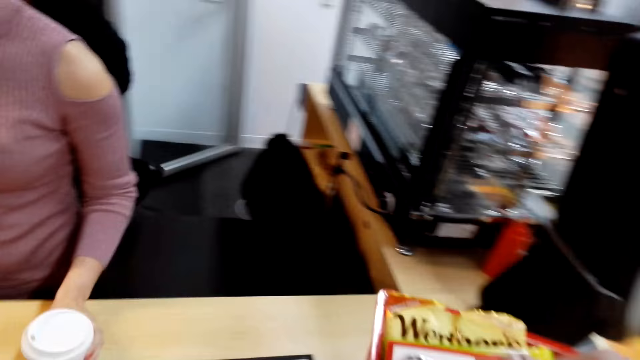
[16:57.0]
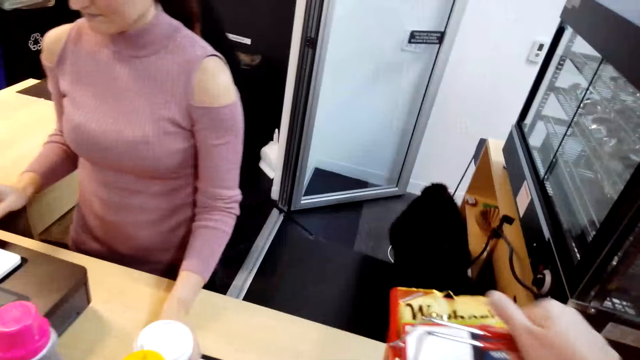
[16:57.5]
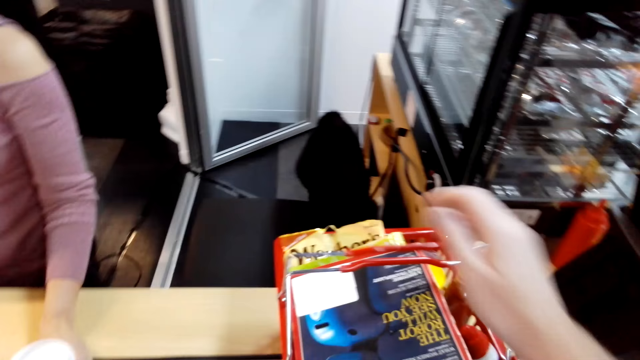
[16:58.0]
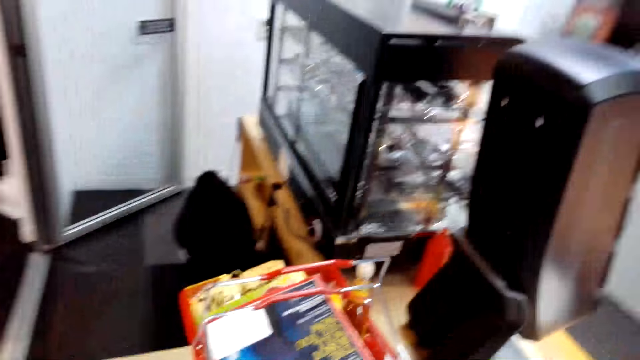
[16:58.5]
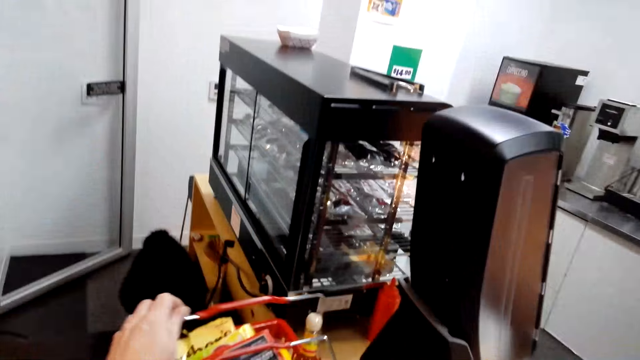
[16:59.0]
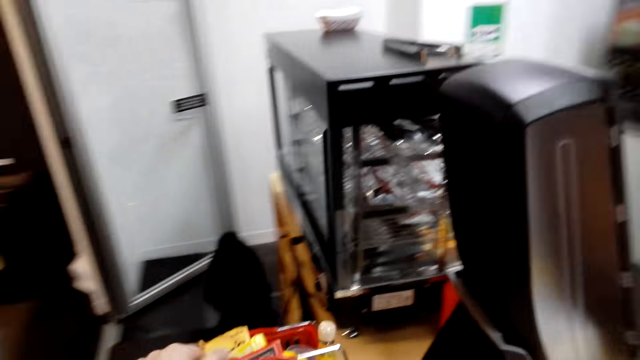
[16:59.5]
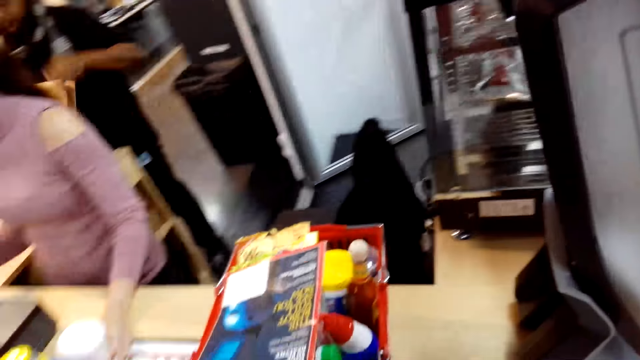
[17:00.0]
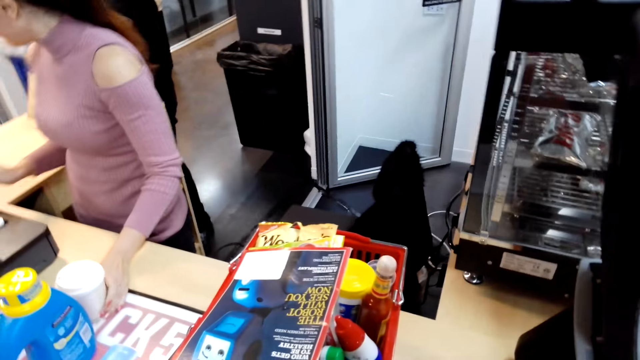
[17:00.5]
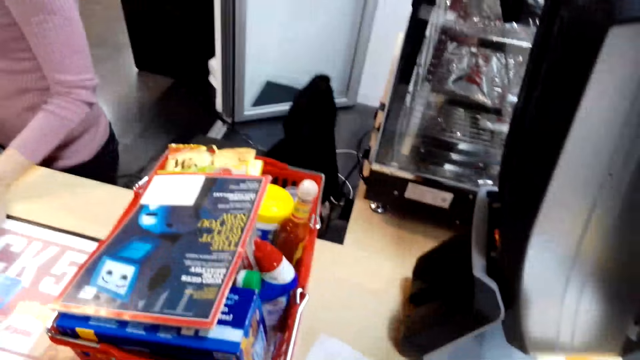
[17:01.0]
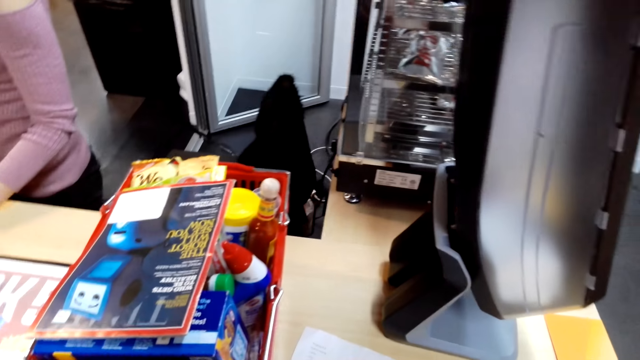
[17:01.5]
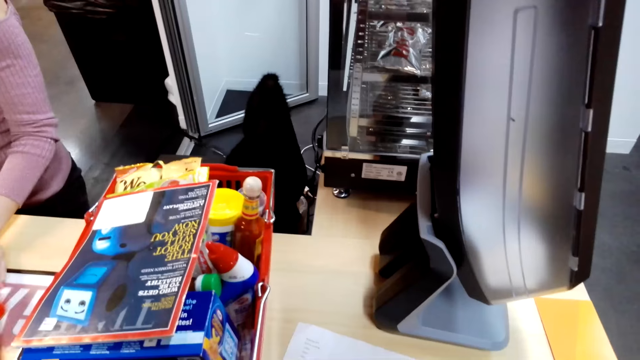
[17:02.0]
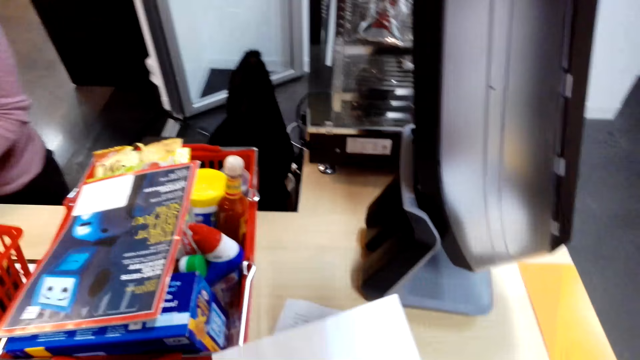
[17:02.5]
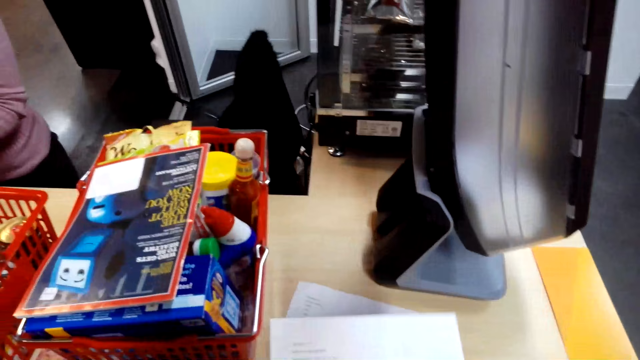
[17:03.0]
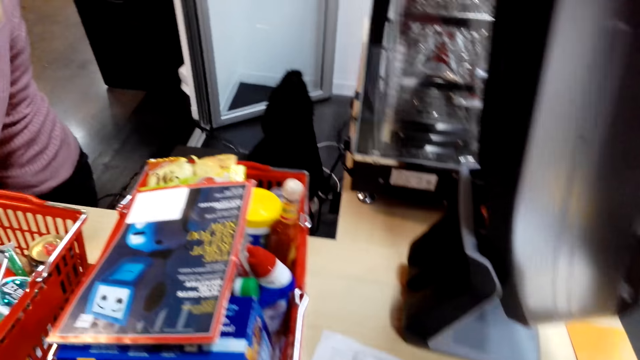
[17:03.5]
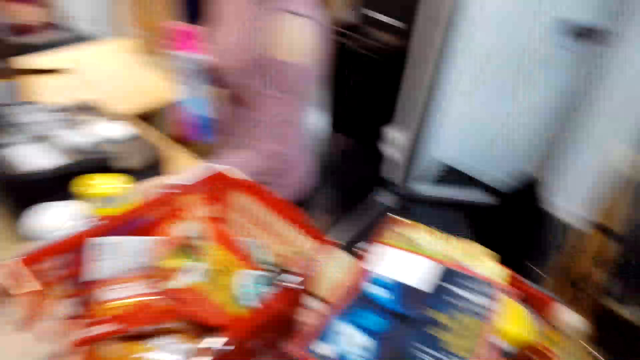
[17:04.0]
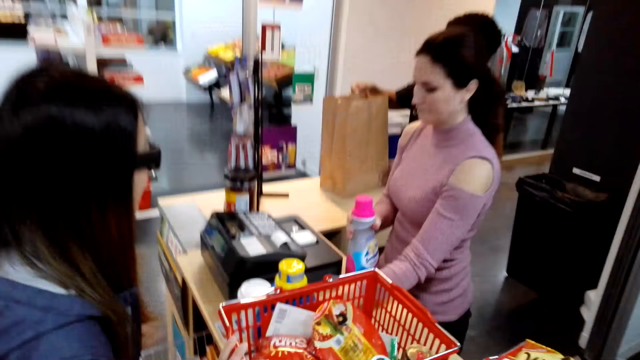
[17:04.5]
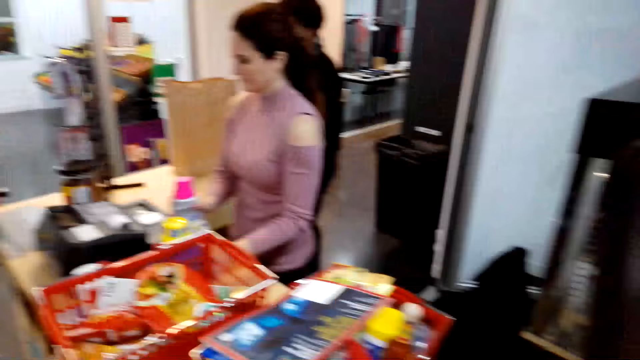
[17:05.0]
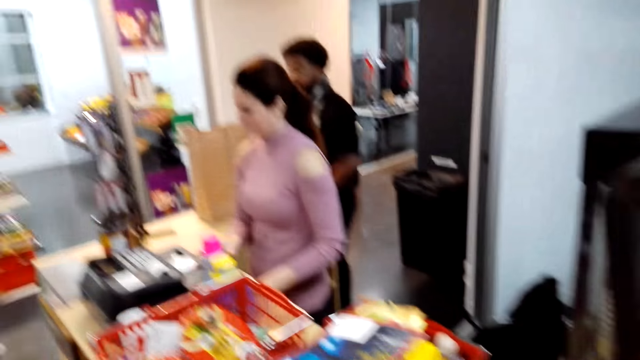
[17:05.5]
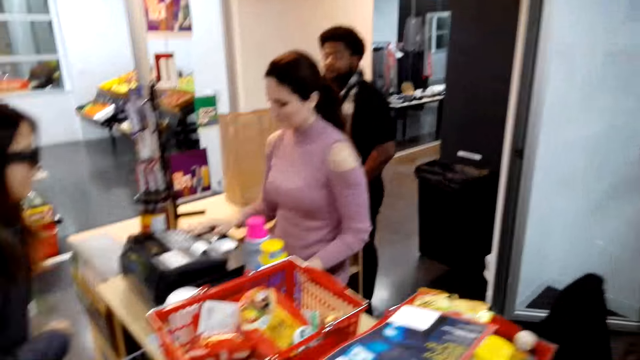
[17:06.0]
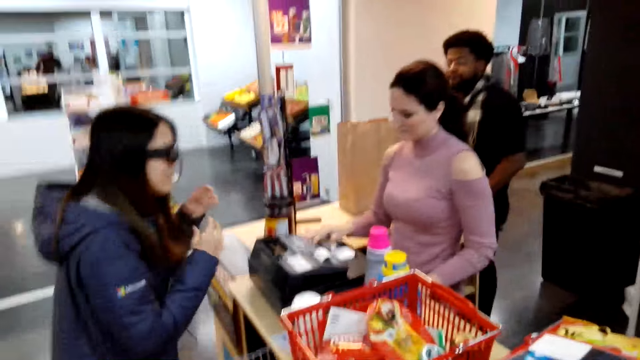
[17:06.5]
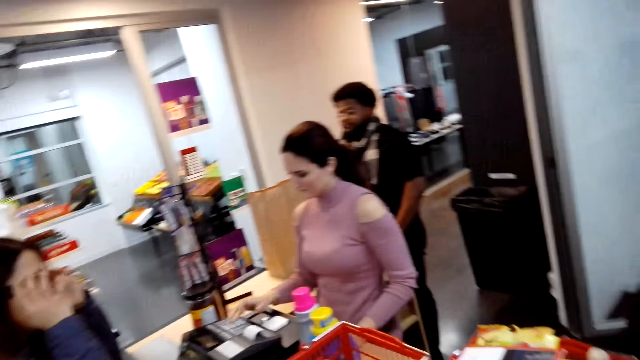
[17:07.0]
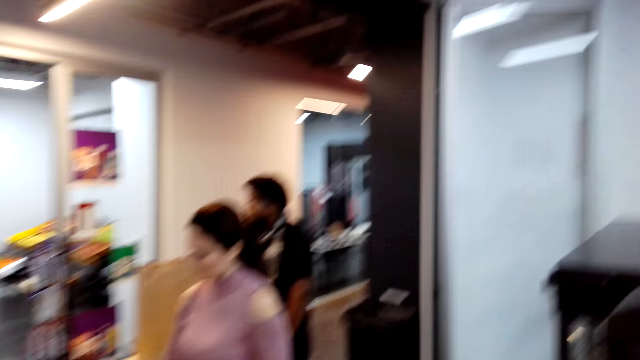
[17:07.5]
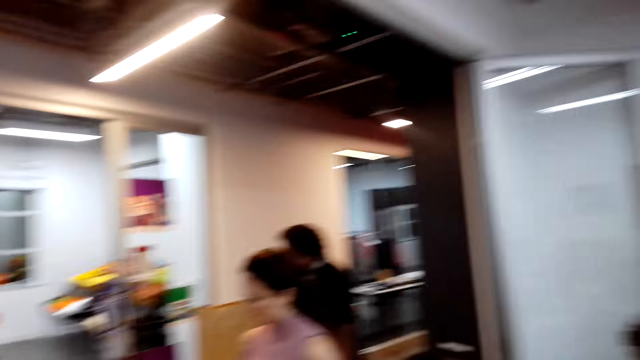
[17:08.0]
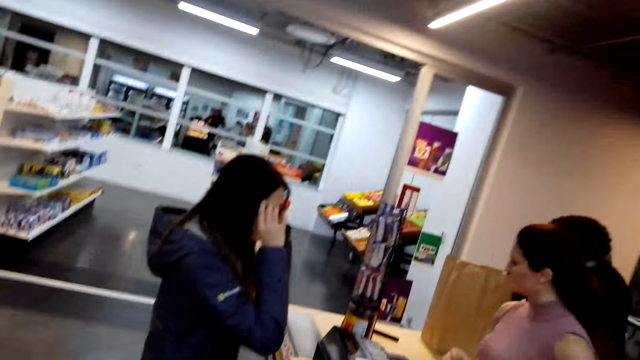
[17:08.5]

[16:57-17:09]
A woman pushes the items on the counter. The camera wearer places the shopping basket on the counter. They hold the shopping basket handle. A man places the item in the shopping bag. Another woman places the shopping basket on the counter. The first woman operates the machine. The other woman holds the glasses with both hands.

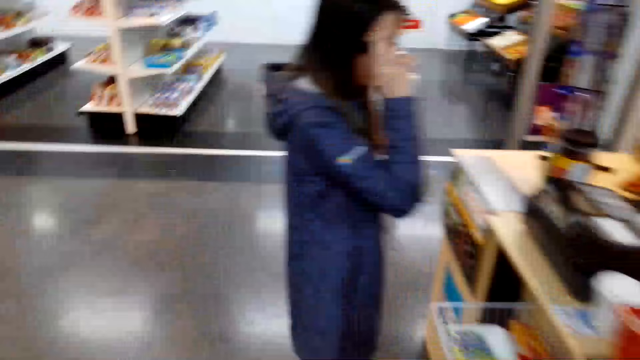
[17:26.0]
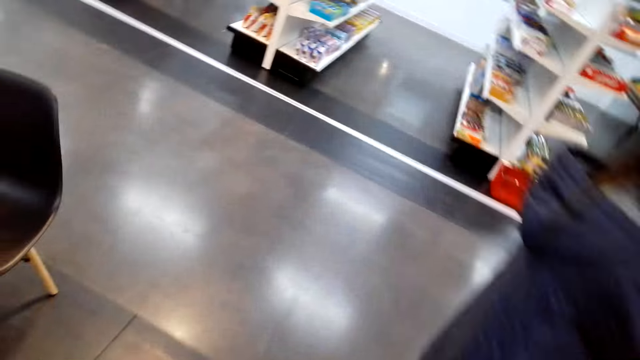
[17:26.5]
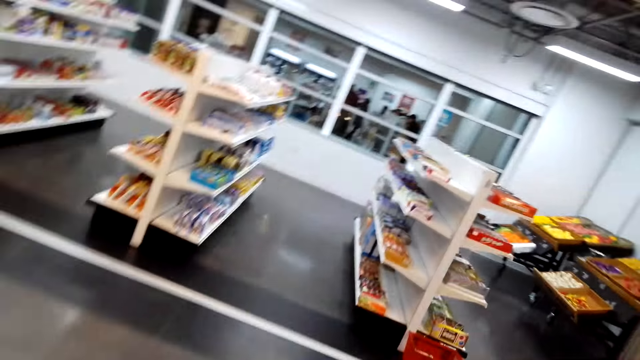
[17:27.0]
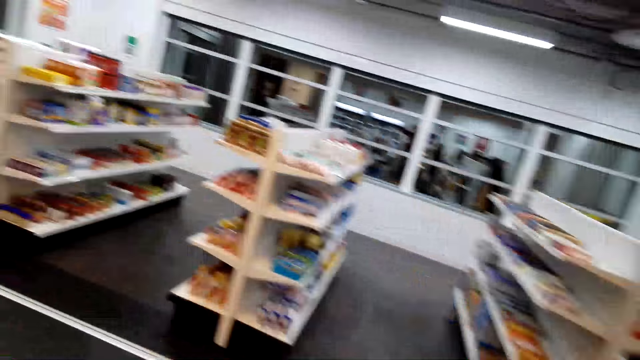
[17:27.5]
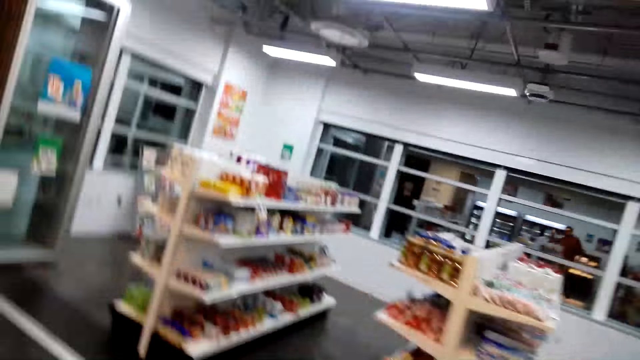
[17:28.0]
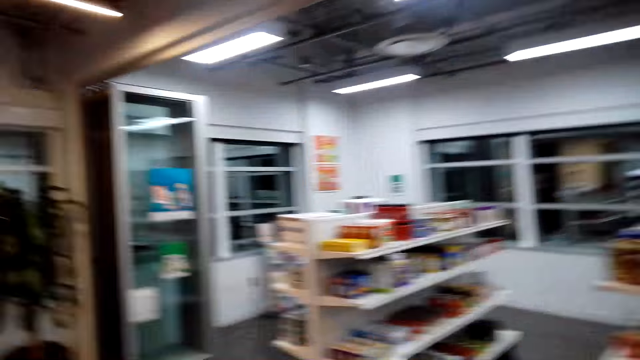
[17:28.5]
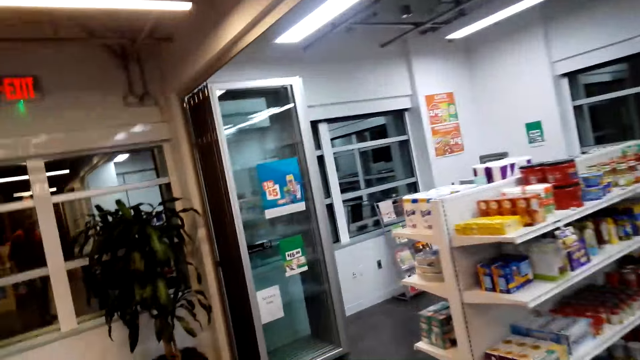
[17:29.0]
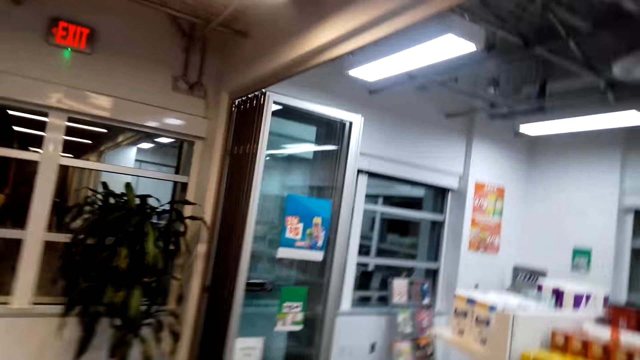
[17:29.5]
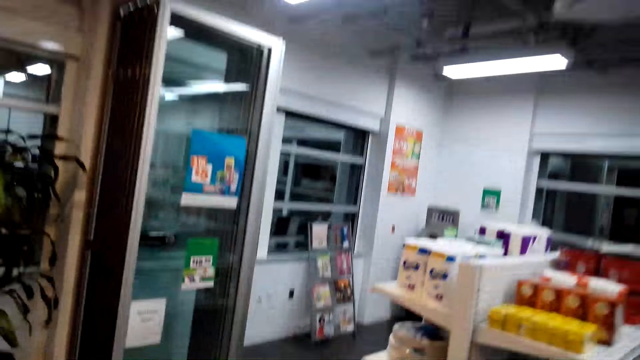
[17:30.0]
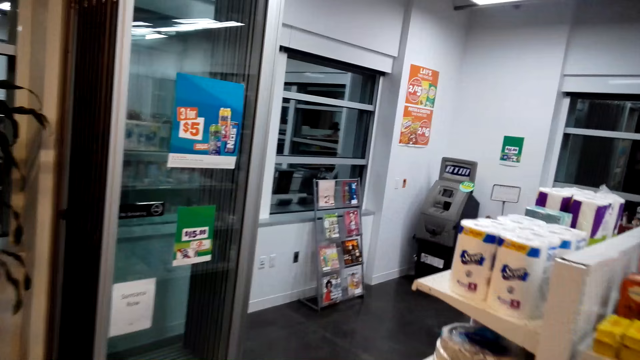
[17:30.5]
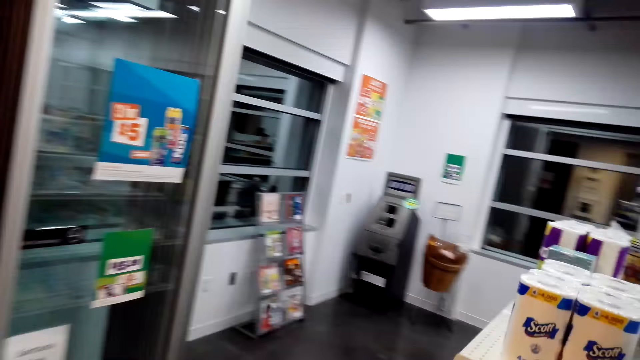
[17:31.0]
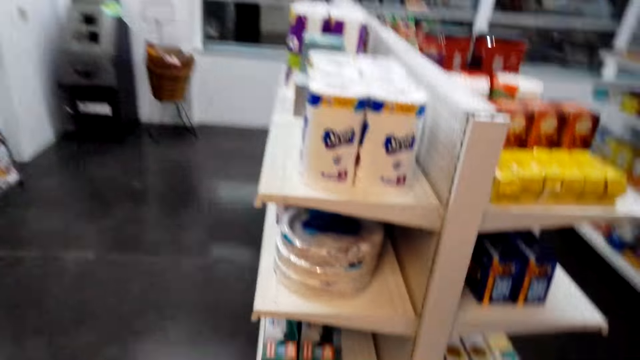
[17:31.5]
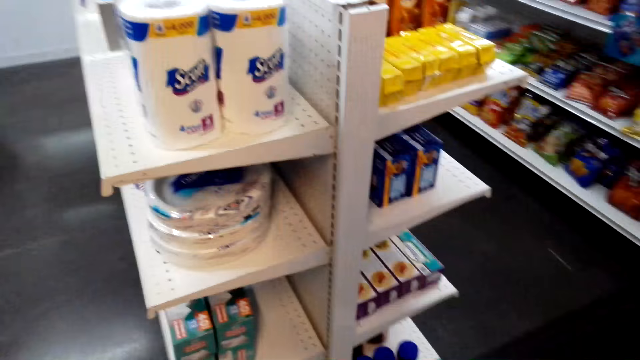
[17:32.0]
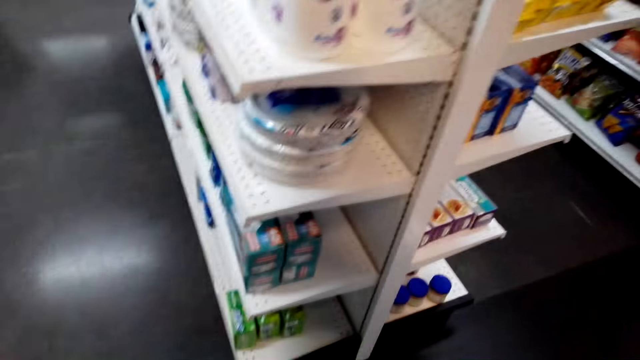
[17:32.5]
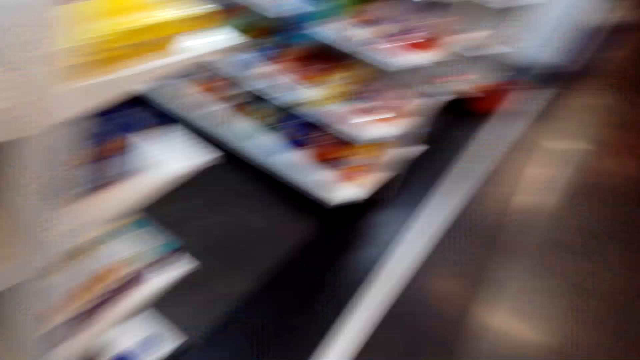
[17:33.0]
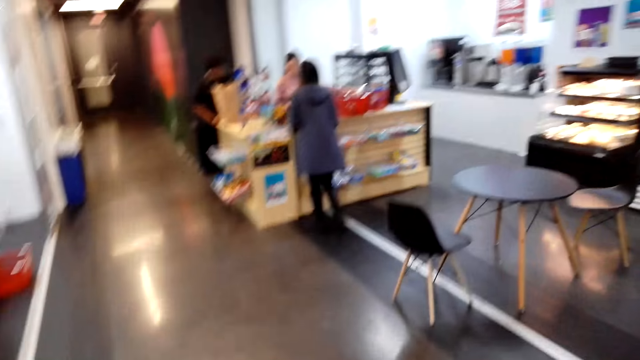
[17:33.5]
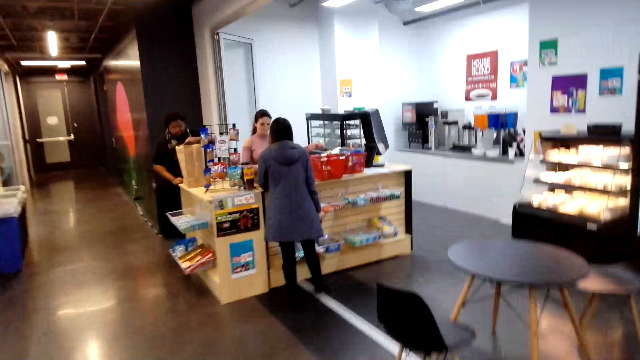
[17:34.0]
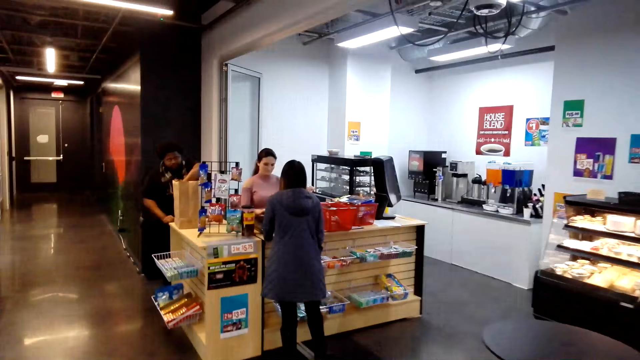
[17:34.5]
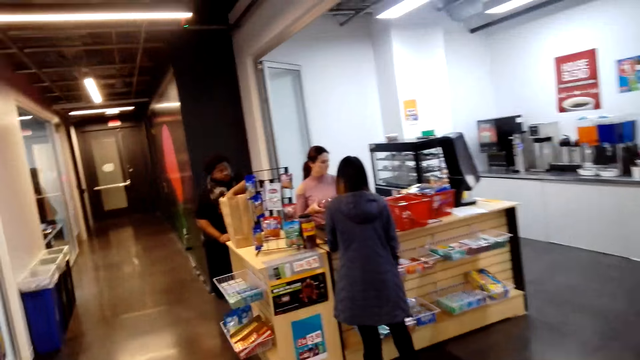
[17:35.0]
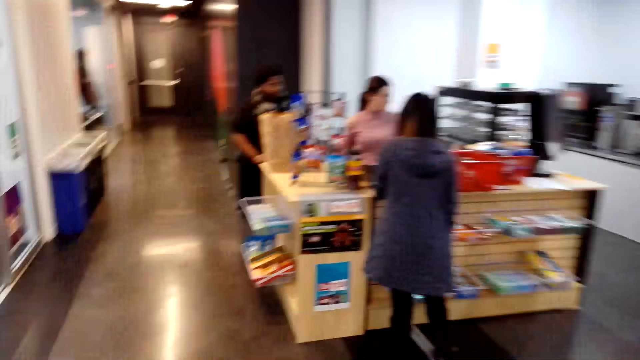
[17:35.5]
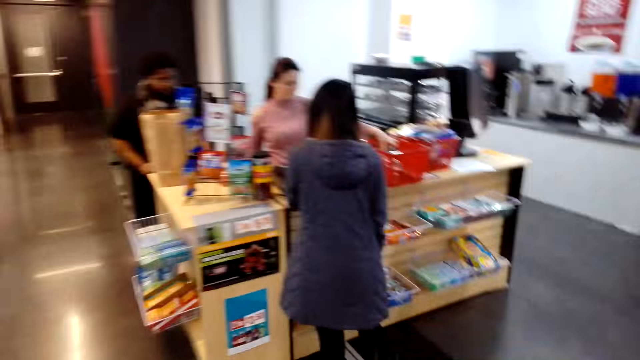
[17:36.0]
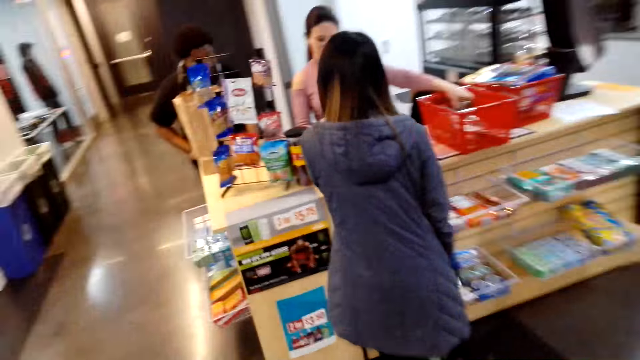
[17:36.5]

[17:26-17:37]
The camera wearer walks around the shop. They walk back to the convenience store and walk to the cashier.
